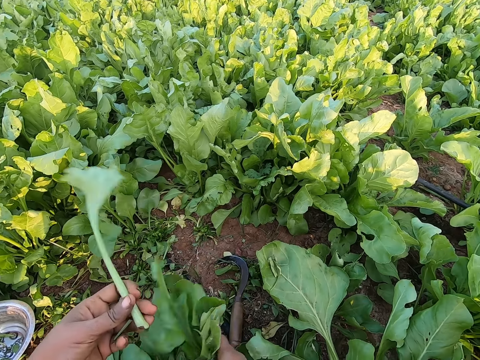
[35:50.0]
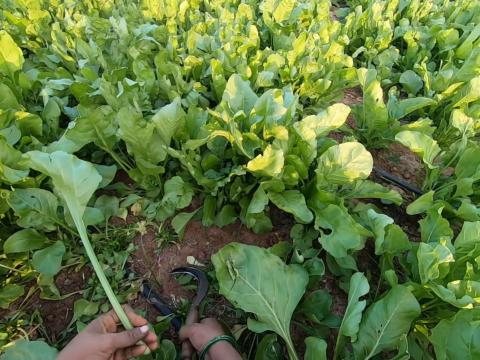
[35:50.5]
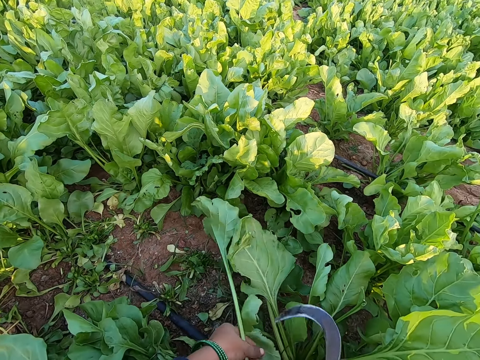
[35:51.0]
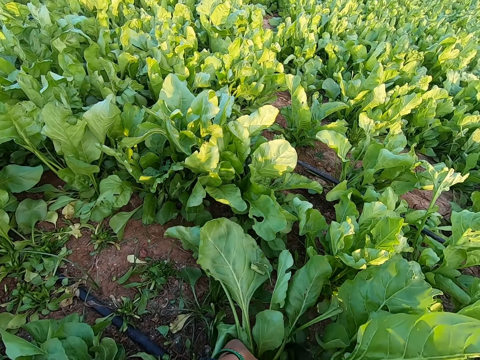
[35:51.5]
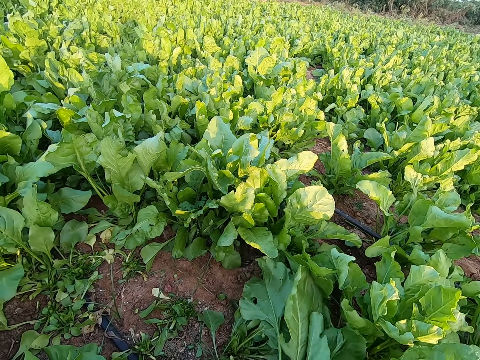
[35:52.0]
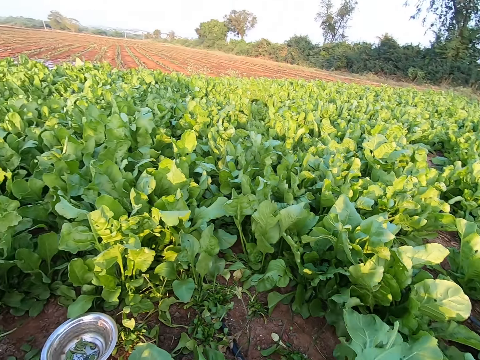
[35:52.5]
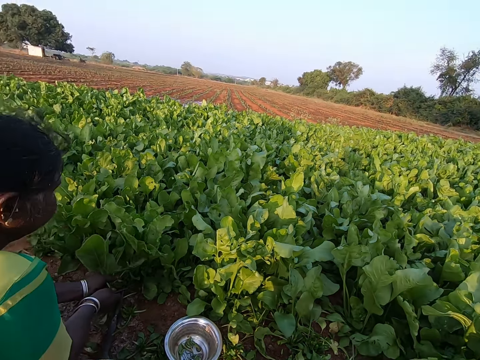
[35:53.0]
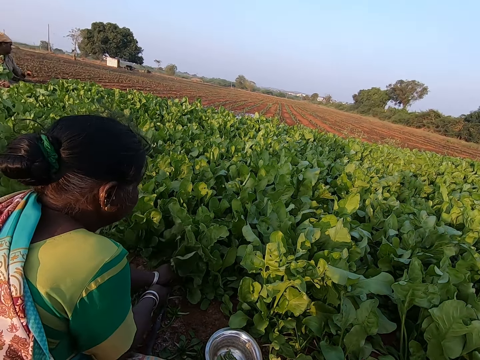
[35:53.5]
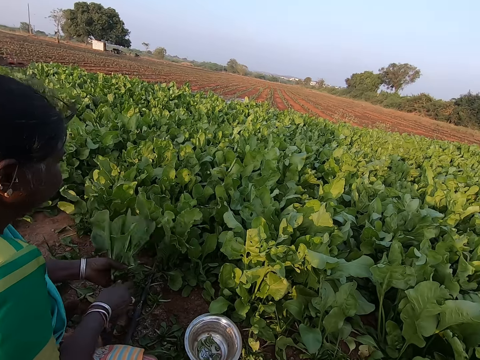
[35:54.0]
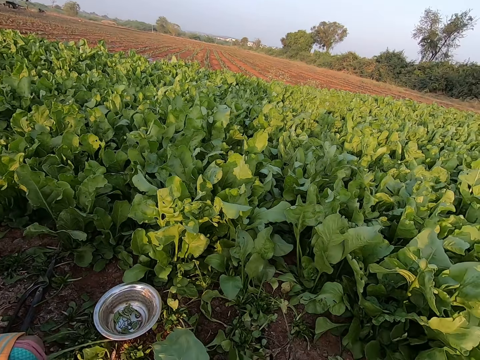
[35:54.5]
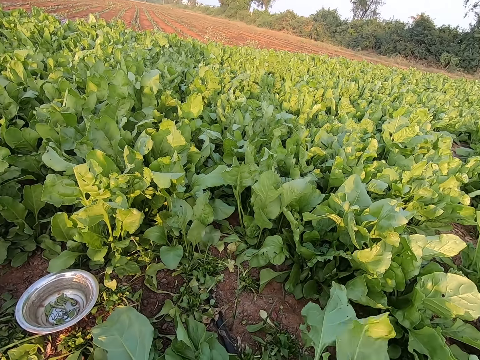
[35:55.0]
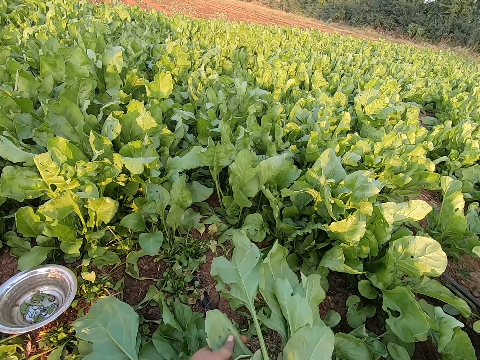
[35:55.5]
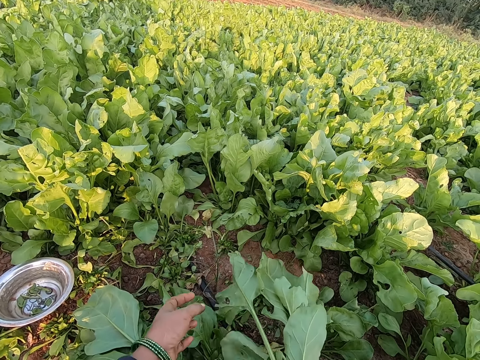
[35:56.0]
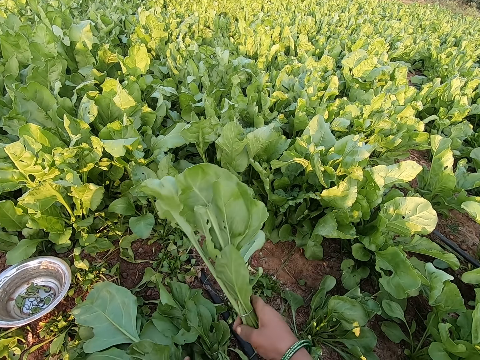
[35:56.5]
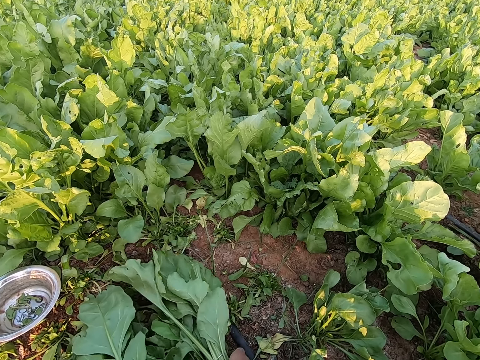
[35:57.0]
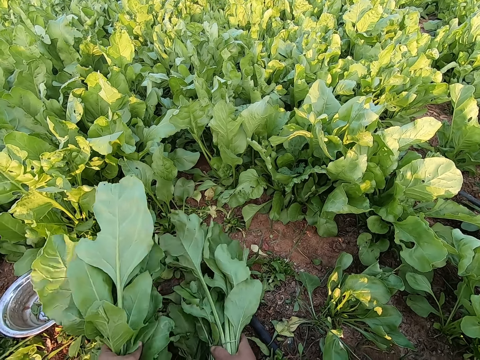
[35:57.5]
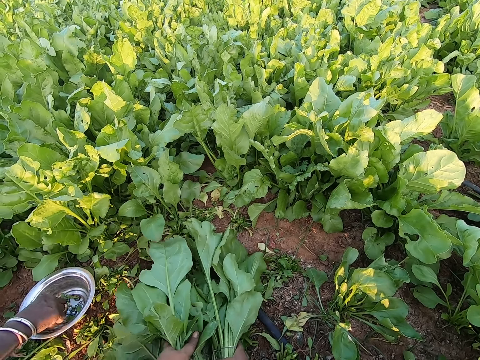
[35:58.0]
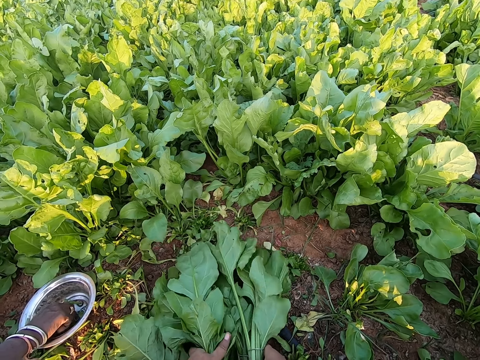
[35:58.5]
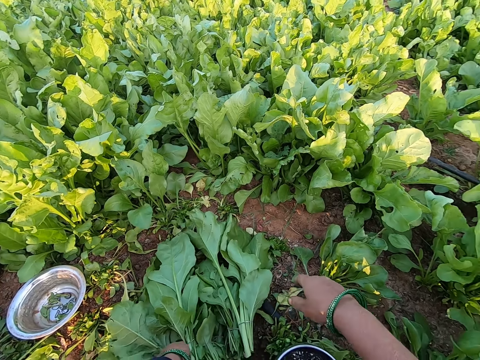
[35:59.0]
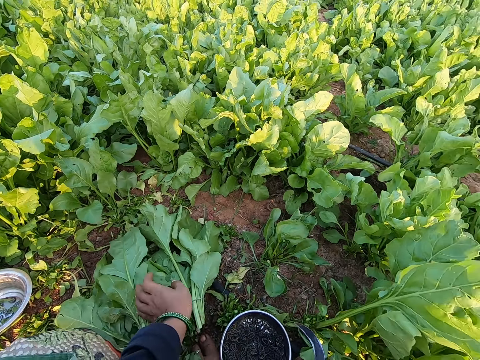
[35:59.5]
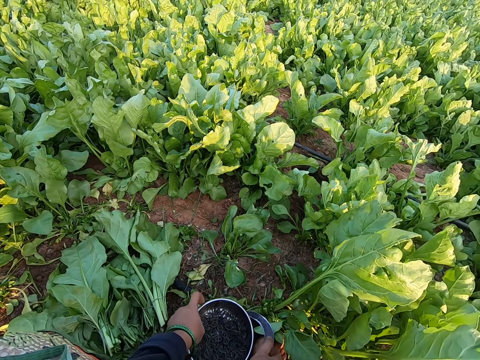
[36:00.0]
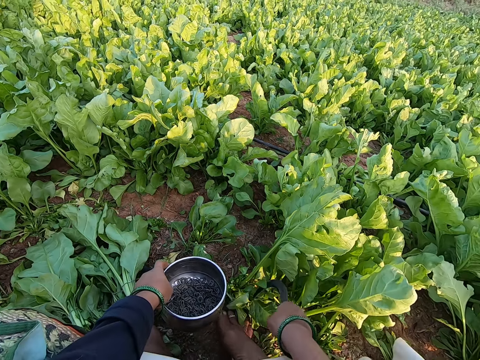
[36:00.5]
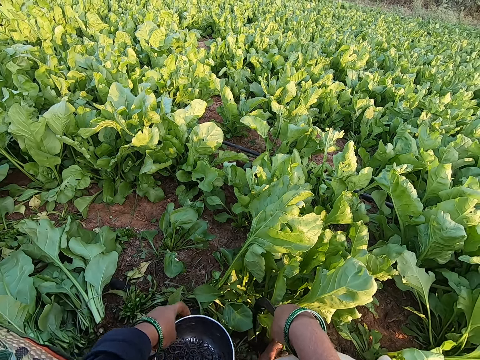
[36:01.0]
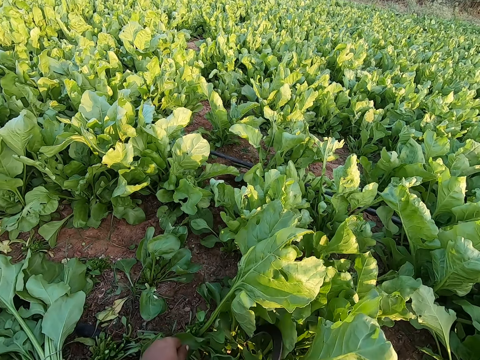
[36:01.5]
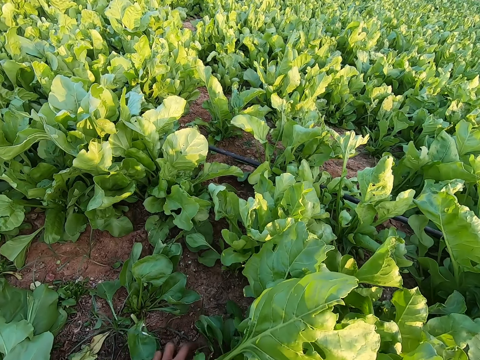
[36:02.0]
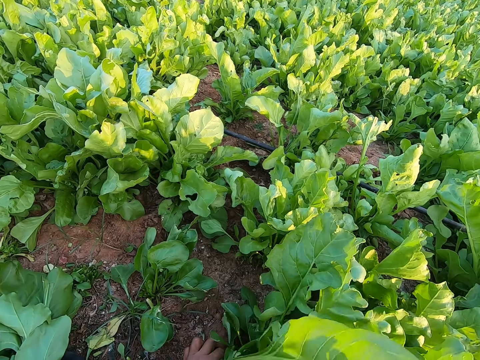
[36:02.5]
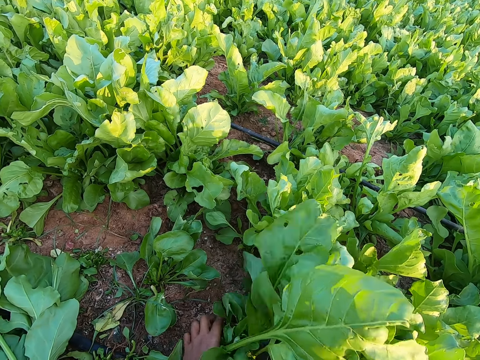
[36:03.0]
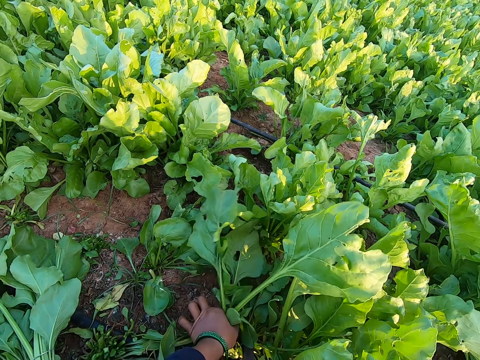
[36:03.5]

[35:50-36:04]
The camera wearer picks the sickle from the floor with her right hand. She cuts collard green vegetables in her left hand with the sickle in her right hand. The woman cuts collard green vegetables in her left hand with the sickle in her right hand. The camera wearer holds the collard green vegetables with her right hand. She places the collard green vegetables in her right hand on the ground. She moves the collard green vegetables on the ground with both hands. She ties the vegetables. The woman picks a rubber from the bowl on the ground with her right hand. The camera wearer moves the container. She holds the sickle with her right hand and holds the bowl with her left hand. She cuts the collard green vegetables in her left hand with the sickle in her right hand.

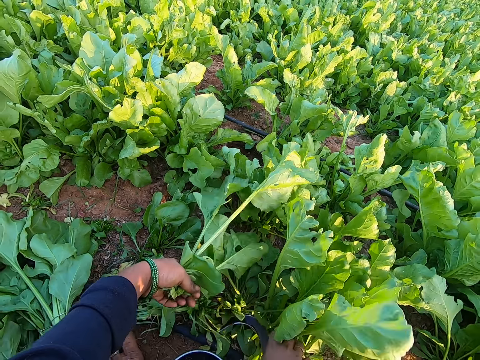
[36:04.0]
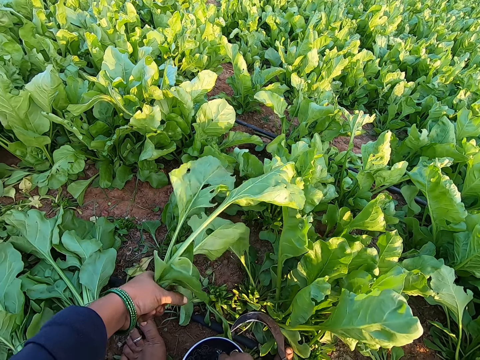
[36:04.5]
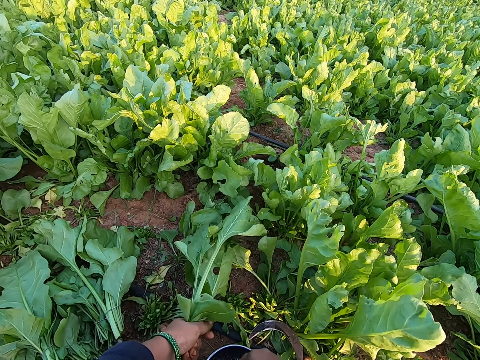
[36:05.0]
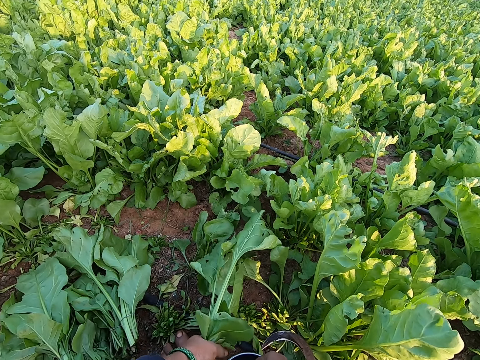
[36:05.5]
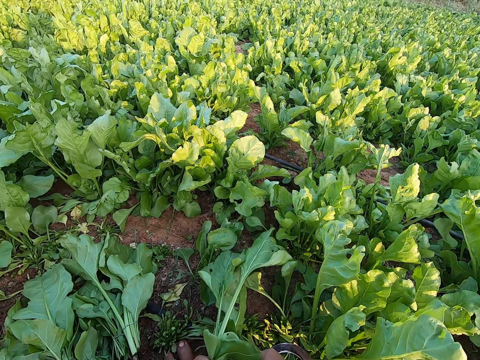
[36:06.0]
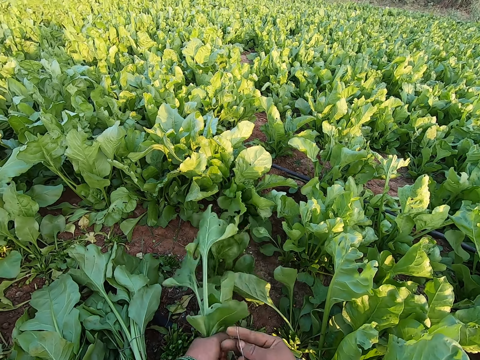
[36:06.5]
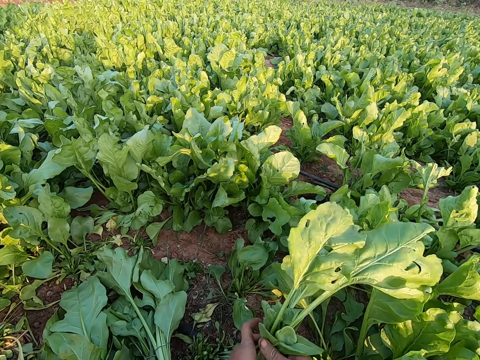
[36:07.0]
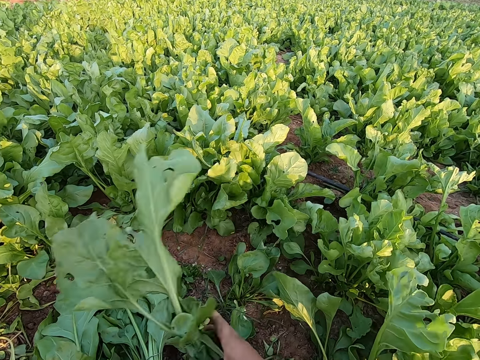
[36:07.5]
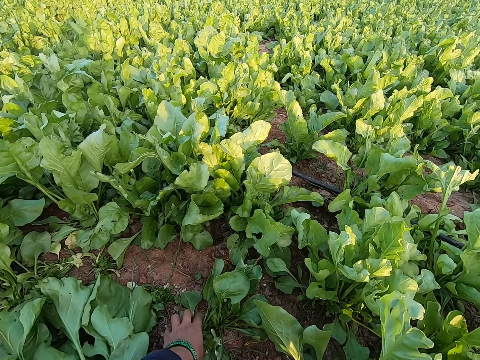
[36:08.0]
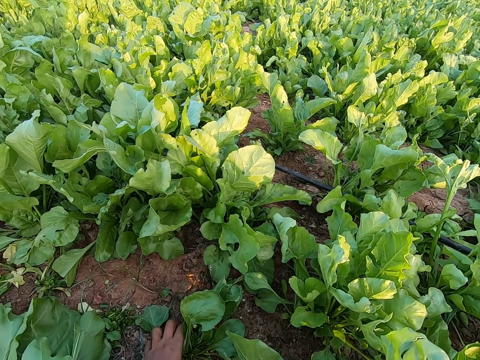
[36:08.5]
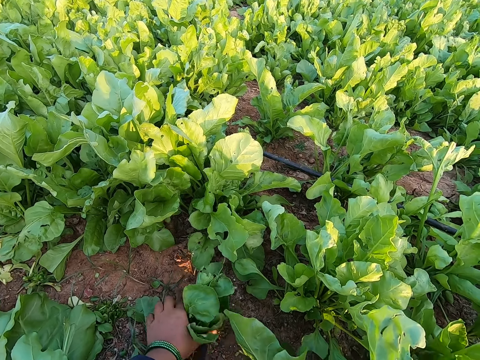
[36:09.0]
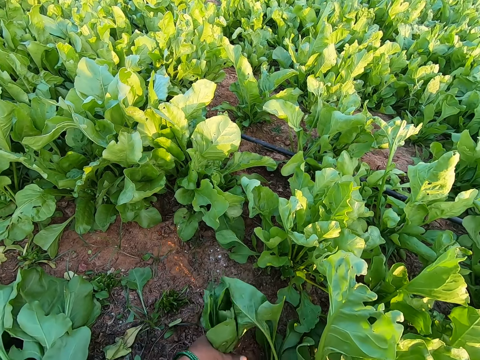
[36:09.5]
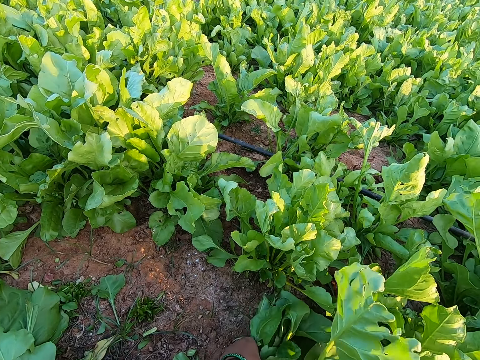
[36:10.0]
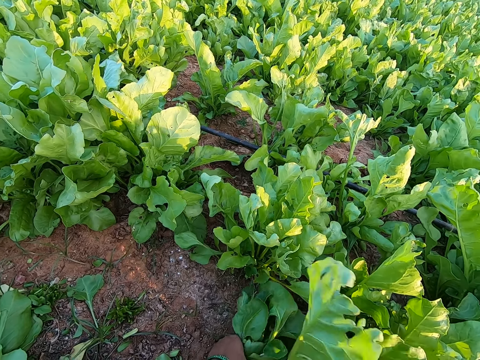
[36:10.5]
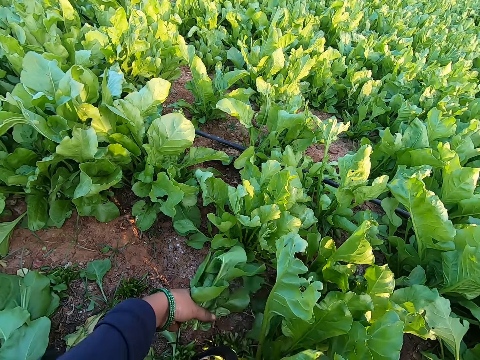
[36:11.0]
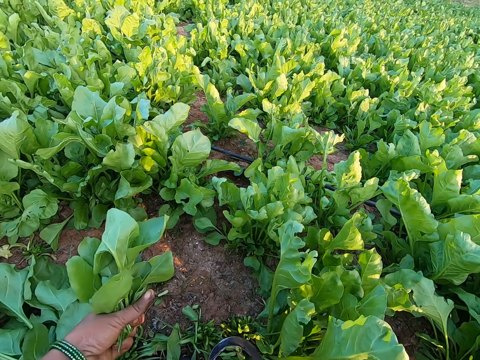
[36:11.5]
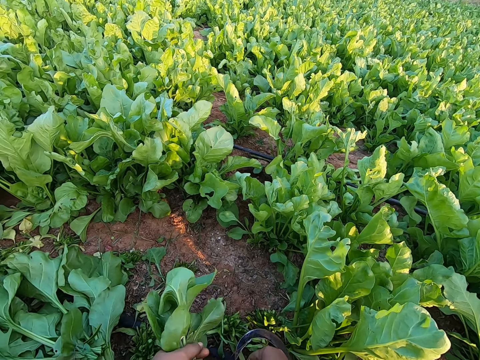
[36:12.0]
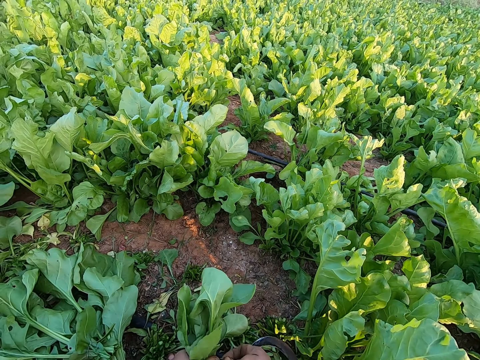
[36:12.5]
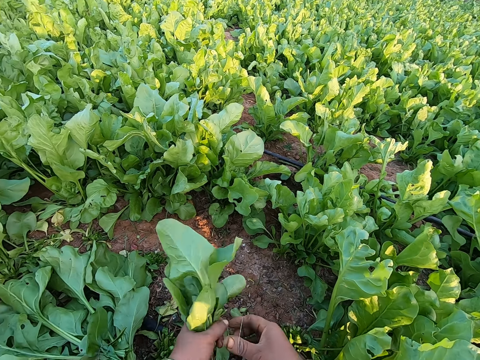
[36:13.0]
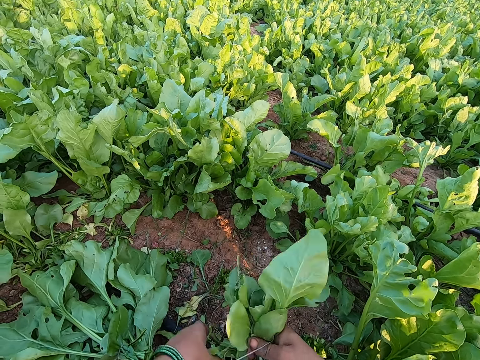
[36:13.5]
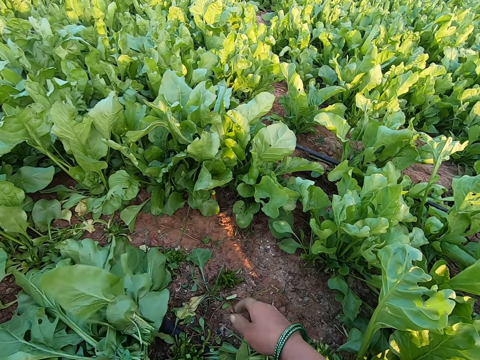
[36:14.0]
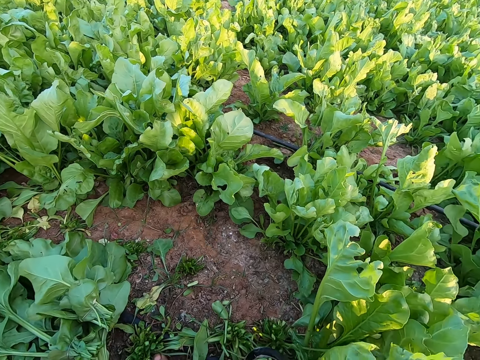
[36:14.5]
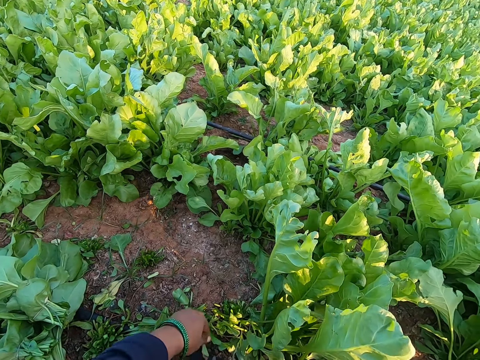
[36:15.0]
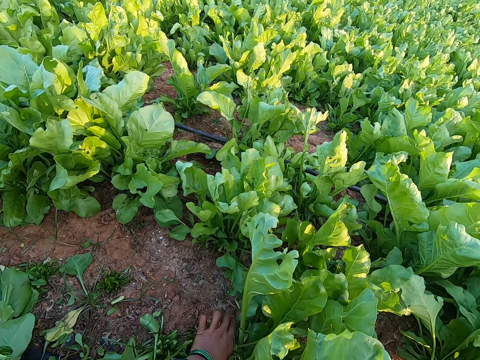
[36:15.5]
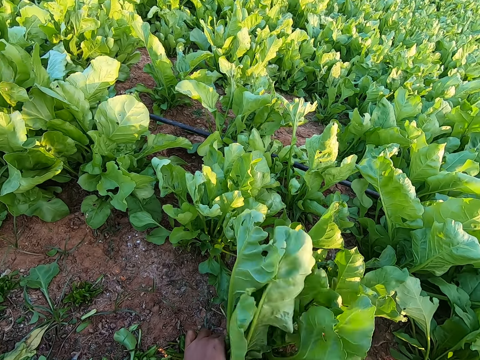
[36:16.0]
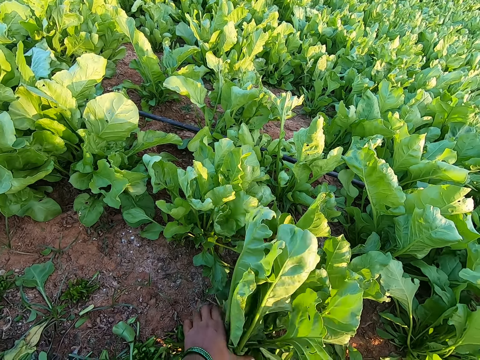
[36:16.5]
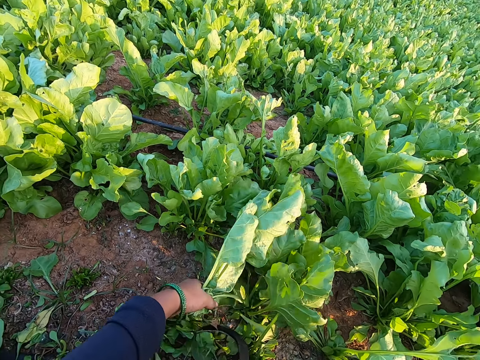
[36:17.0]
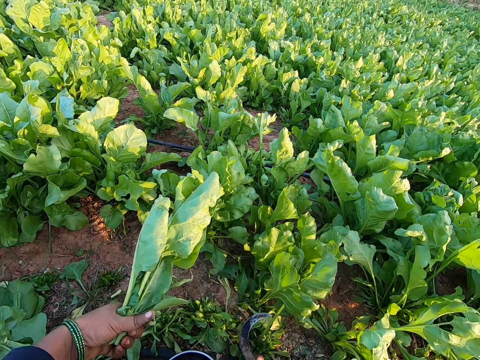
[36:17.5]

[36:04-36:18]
The camera wearer drops the sickle from her right hand on the ground. She binds the collard green vegetables in her left hand with the rubber in her right hand. She puts the vegetables down. She cuts the collard green vegetables in her left hand with the sickle in her right hand. She binds the collard green vegetables in her left hand with the rubber in her right hand. She puts the vegetables down. She uproots a lettuce plant from the ground with her left hand. She holds the kale.
